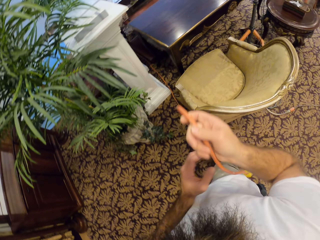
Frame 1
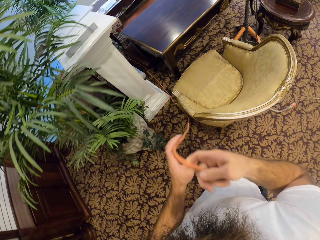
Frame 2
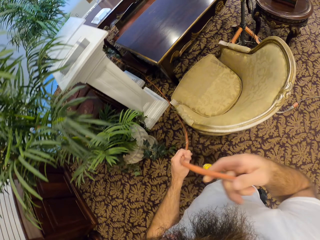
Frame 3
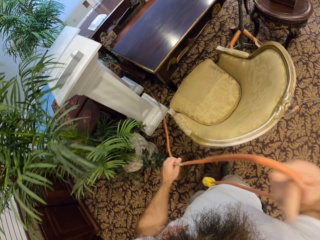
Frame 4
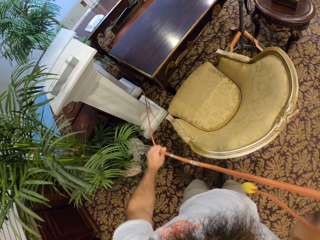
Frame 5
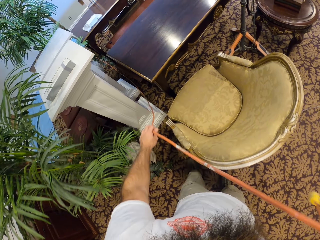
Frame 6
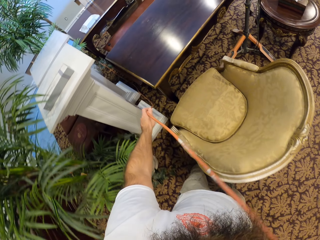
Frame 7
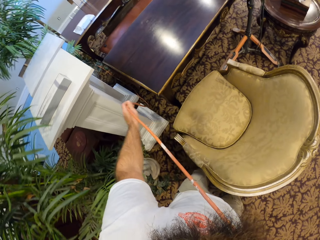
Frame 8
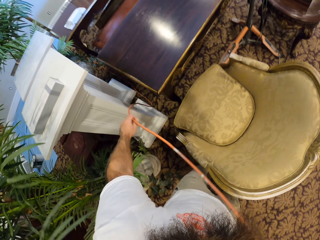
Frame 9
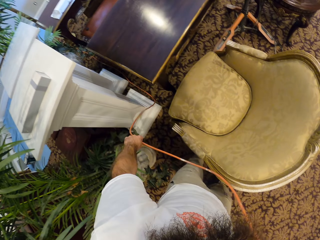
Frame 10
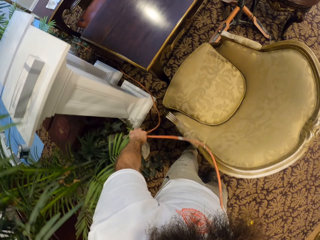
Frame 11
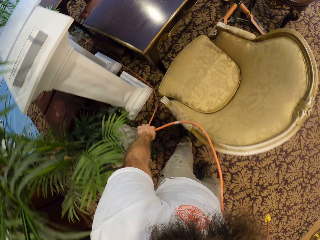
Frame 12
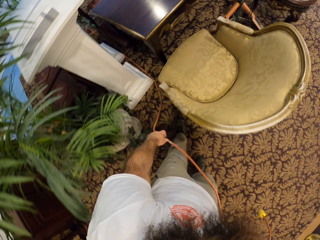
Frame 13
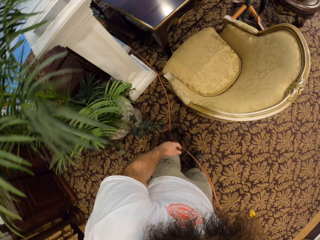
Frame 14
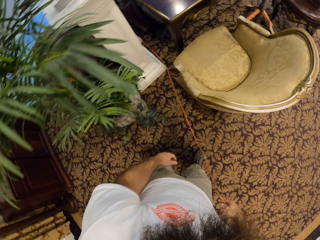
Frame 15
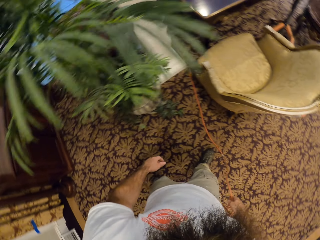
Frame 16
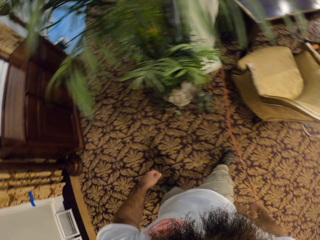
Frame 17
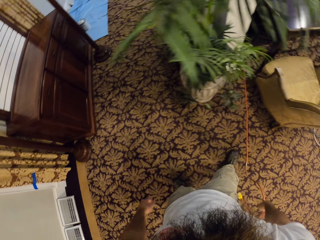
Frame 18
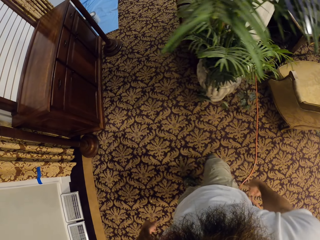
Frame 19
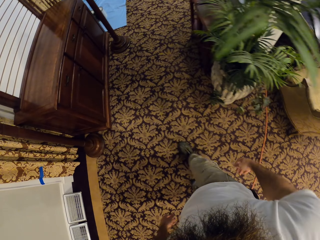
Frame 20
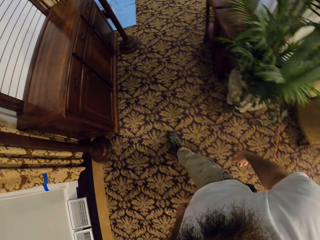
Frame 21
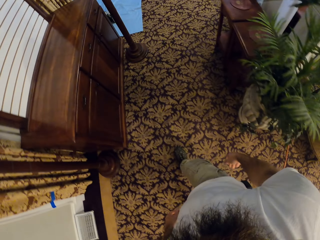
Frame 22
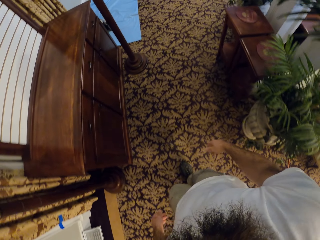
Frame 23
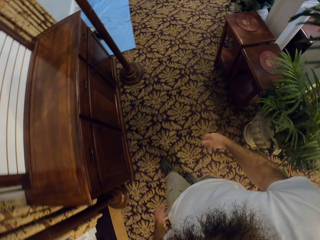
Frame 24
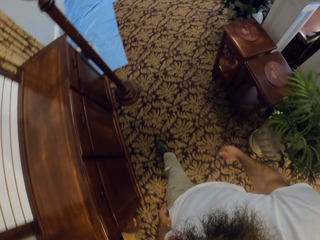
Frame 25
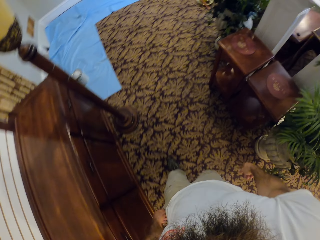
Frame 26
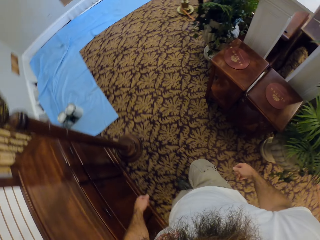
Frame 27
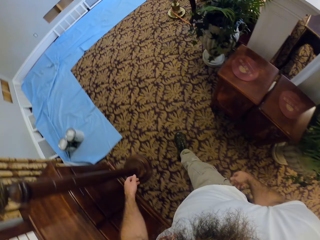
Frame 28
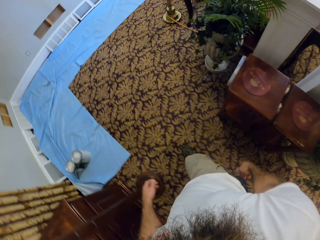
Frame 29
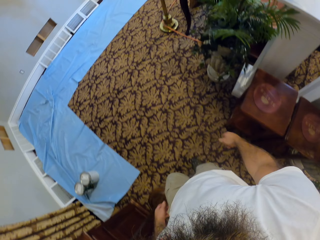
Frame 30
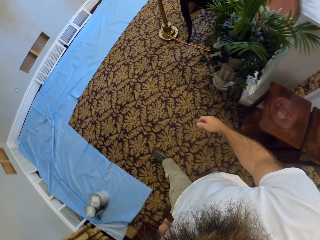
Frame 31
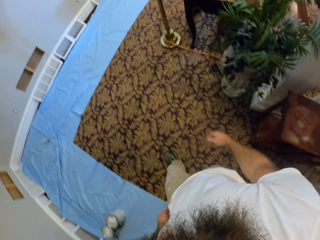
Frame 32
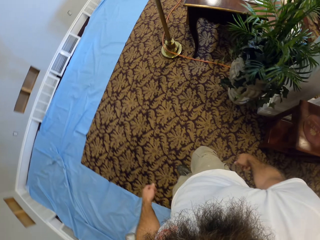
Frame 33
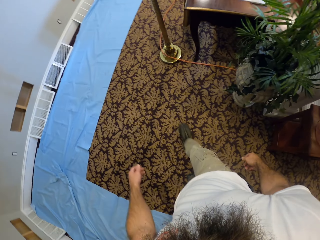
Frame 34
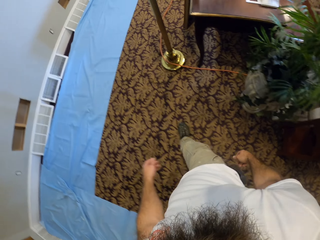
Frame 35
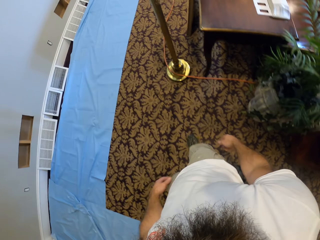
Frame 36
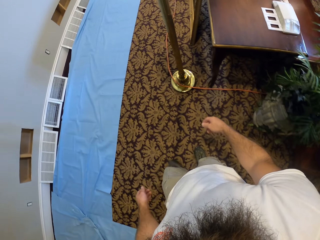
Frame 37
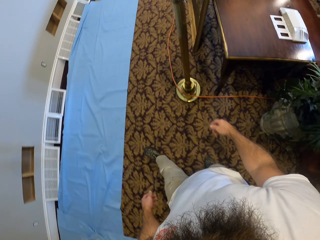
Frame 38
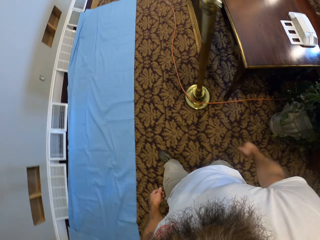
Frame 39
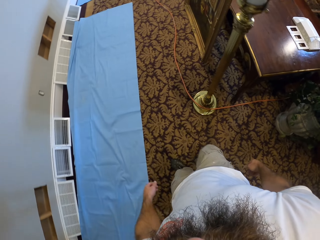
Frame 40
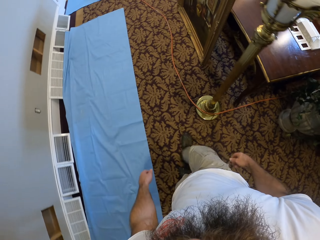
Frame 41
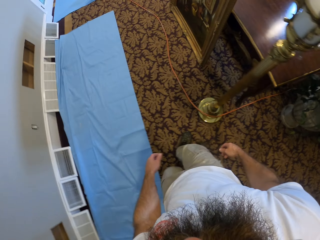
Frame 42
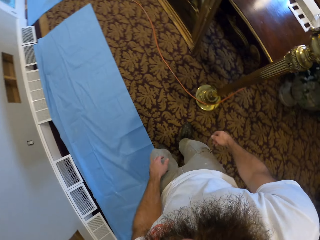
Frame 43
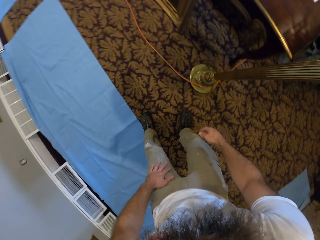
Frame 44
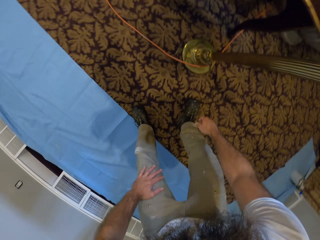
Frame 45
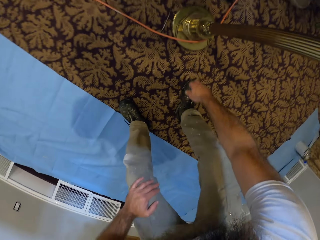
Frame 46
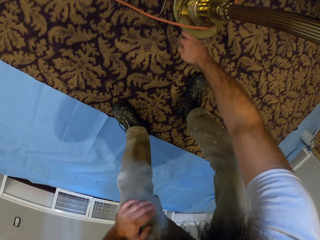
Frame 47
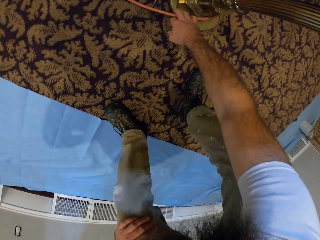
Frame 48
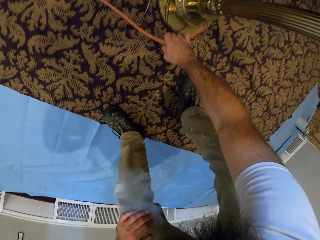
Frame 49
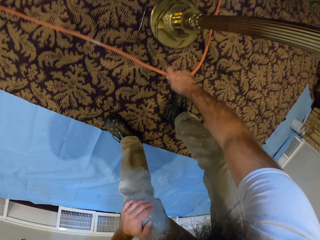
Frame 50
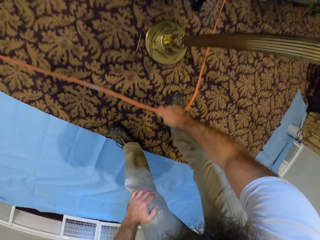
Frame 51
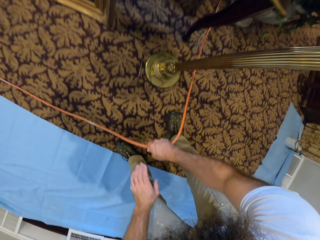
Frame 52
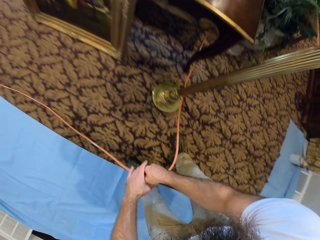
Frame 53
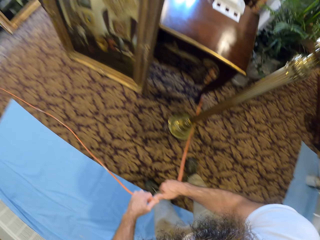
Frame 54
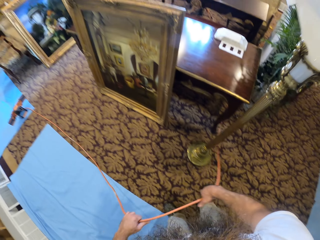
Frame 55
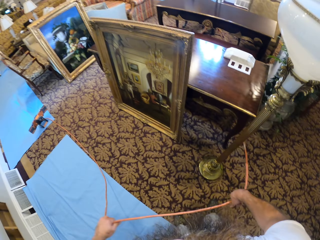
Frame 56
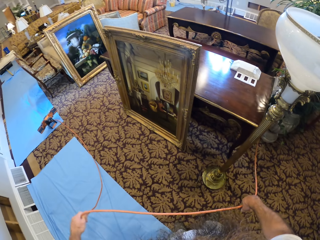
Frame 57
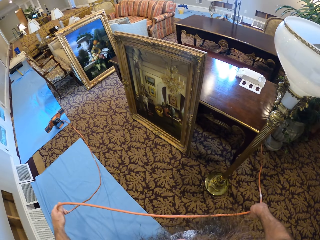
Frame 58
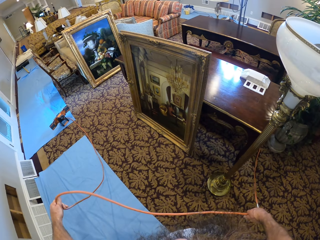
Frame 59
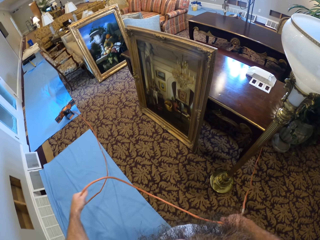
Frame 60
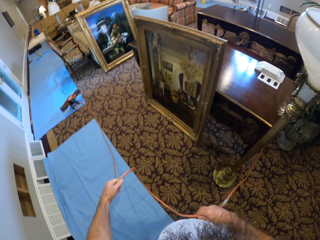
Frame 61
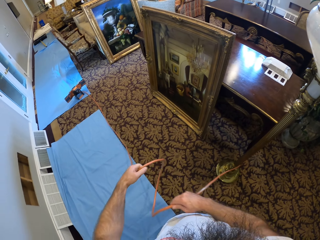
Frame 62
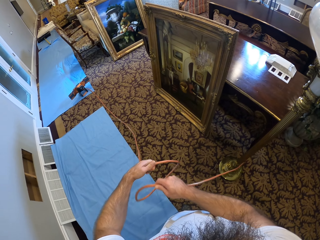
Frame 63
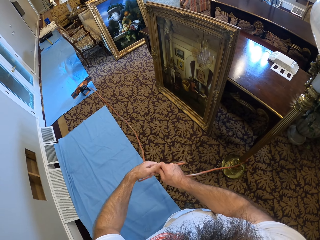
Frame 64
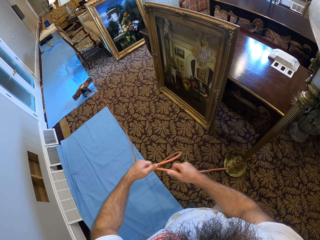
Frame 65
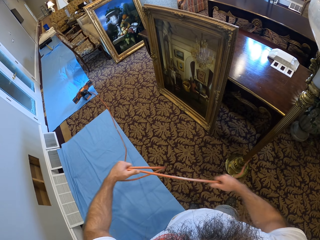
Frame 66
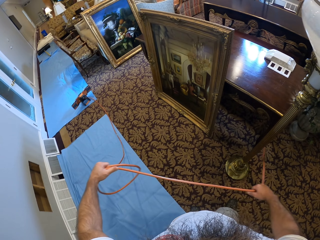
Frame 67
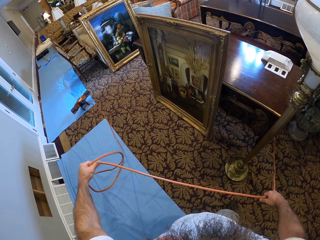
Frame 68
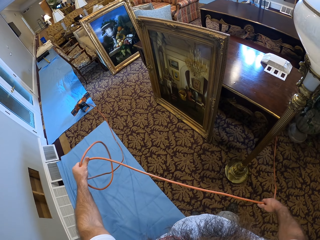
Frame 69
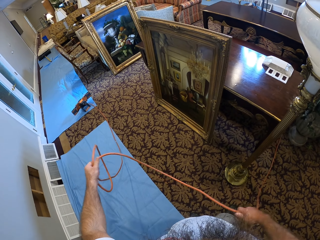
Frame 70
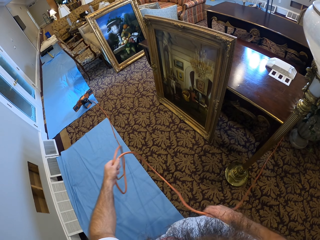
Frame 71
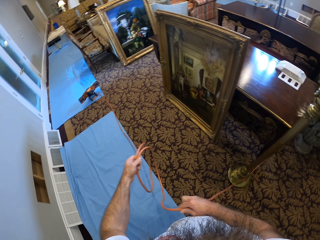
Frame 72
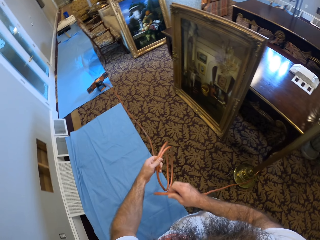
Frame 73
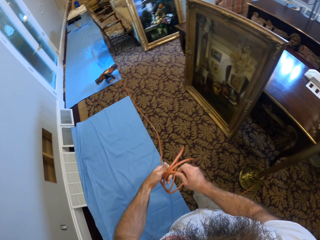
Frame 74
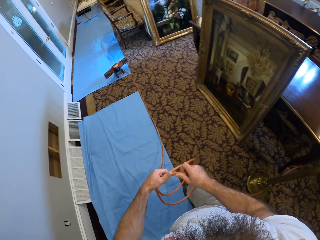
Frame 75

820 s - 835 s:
The camera wearer pulls the cable with both hands. He drops the cable on the floor with both hands. He walks to a table in the room. He picks up a wire from the floor with his right hand. He folds the wire with both hands.

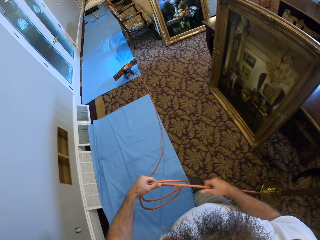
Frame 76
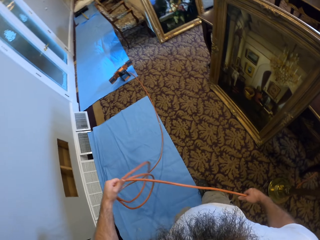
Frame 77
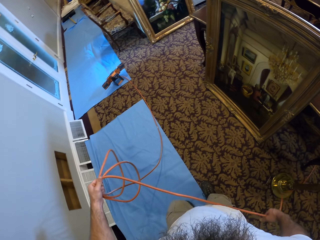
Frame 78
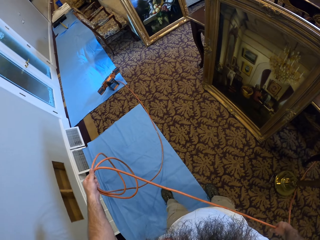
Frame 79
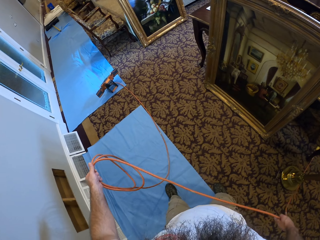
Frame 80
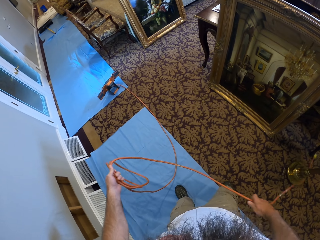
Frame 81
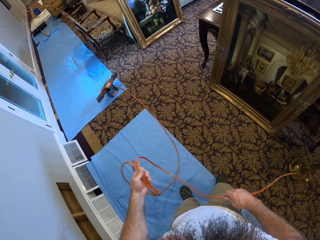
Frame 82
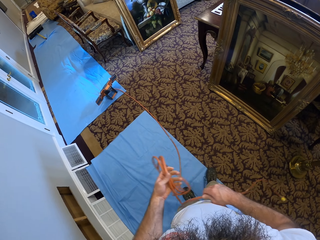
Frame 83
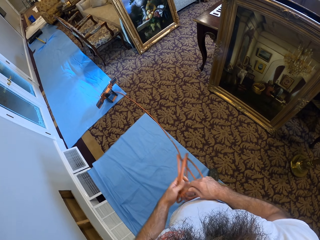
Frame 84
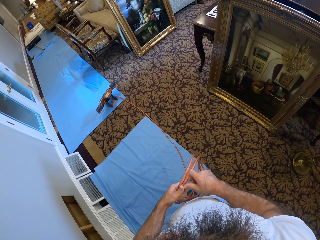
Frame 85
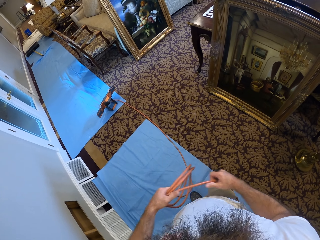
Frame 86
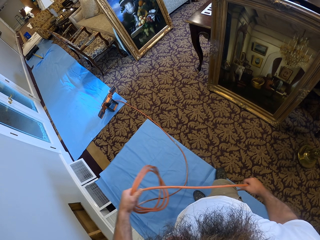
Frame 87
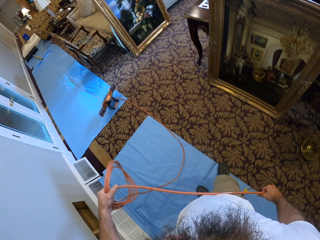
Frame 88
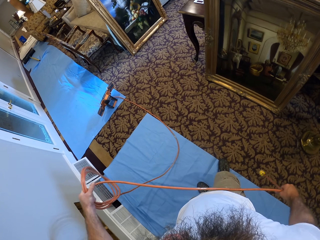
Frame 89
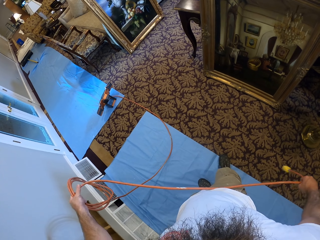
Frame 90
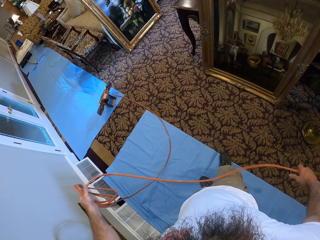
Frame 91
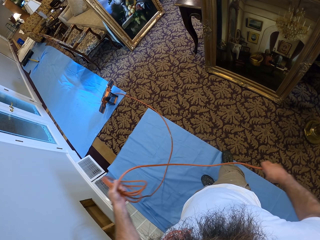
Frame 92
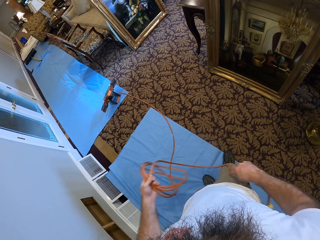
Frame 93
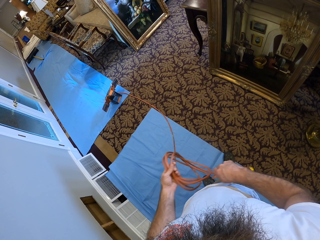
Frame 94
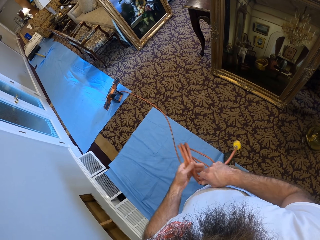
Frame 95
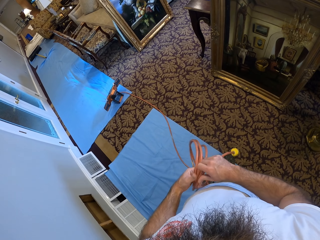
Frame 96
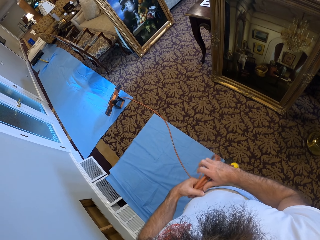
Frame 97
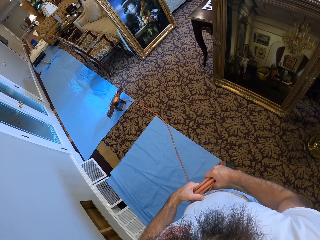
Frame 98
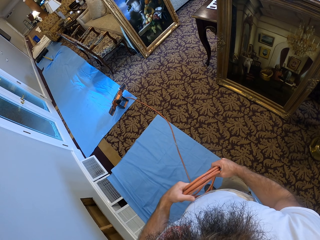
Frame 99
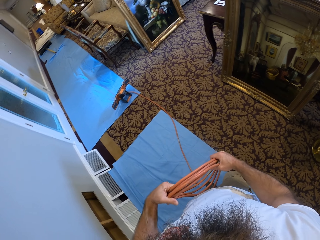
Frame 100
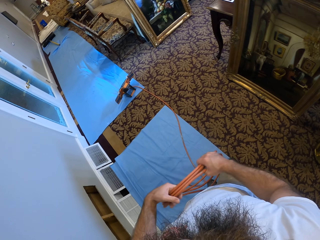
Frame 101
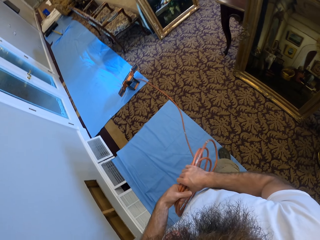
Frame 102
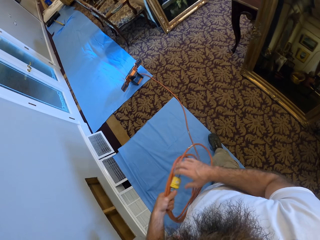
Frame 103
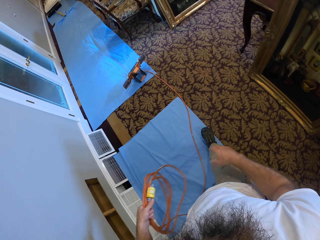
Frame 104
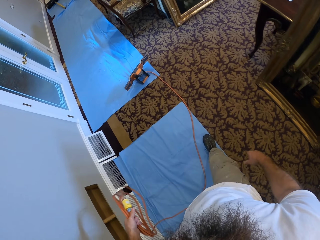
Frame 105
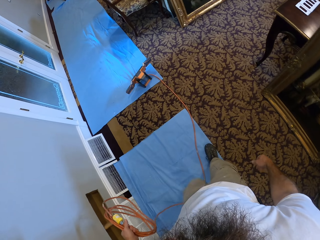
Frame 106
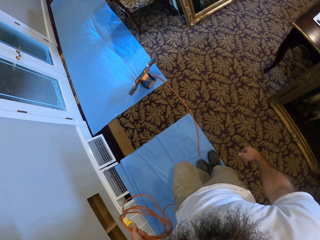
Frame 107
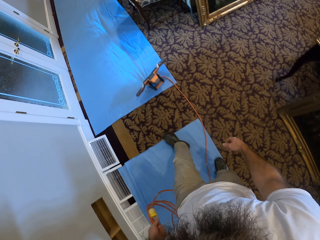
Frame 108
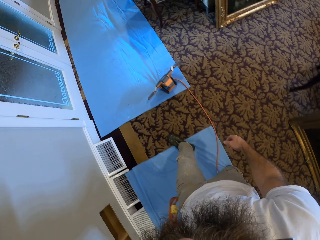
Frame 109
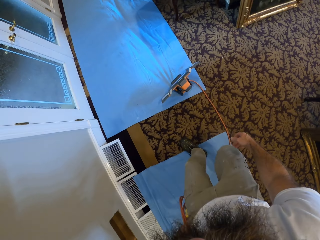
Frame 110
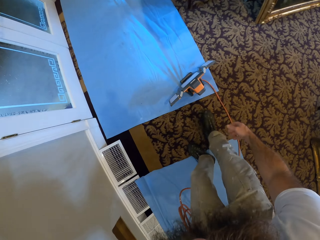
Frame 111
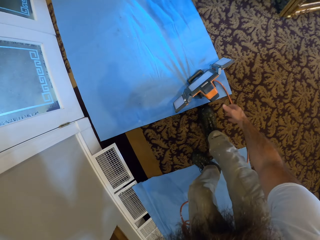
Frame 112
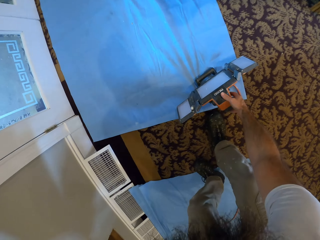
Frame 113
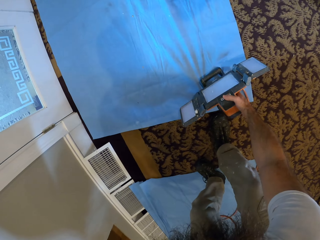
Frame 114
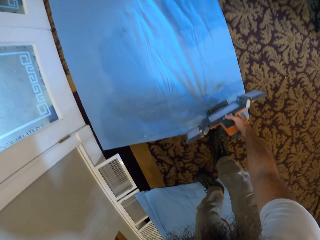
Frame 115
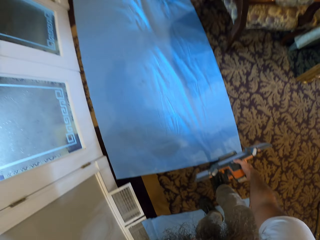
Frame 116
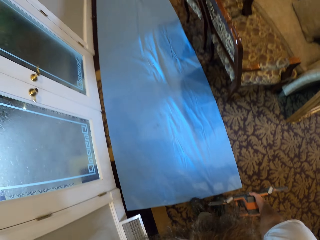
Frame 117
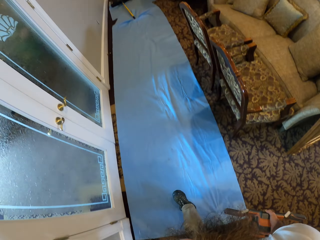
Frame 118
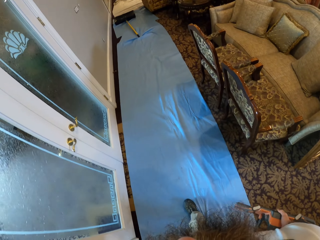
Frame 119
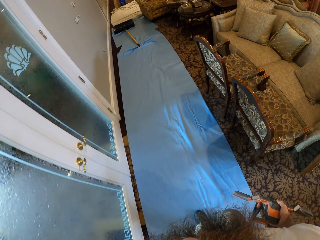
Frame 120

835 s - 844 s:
The camera wearer folds the cable. He folds the cable again. He carries a light from the floor with his right hand. He picks up a spotlight.
